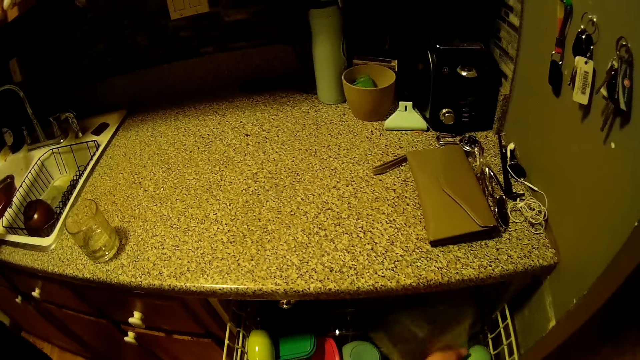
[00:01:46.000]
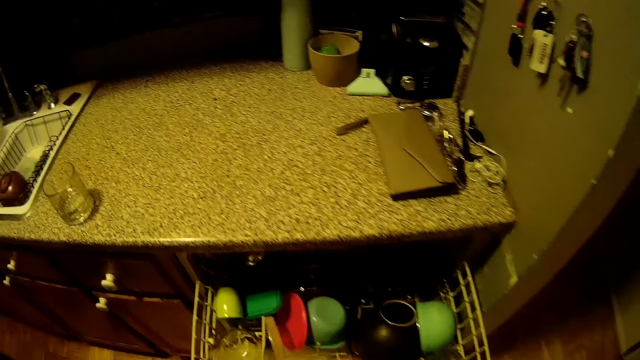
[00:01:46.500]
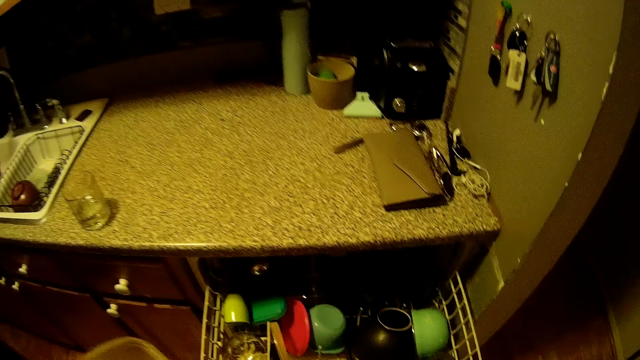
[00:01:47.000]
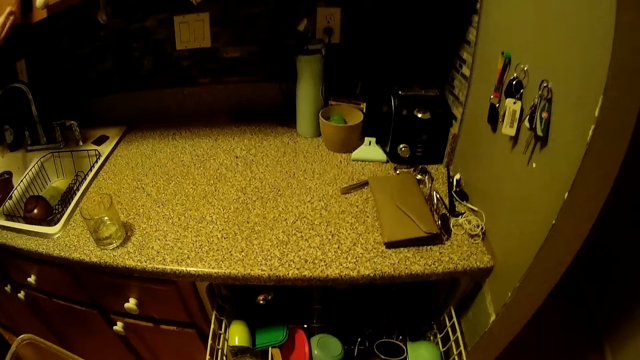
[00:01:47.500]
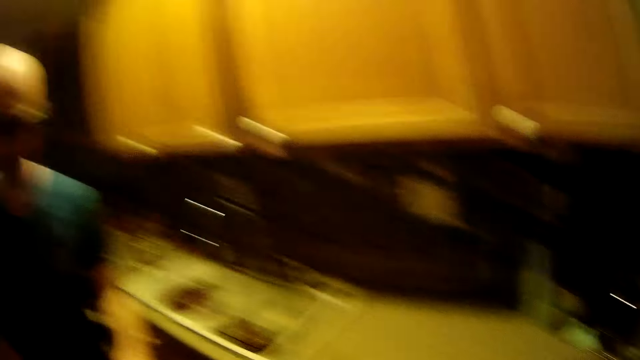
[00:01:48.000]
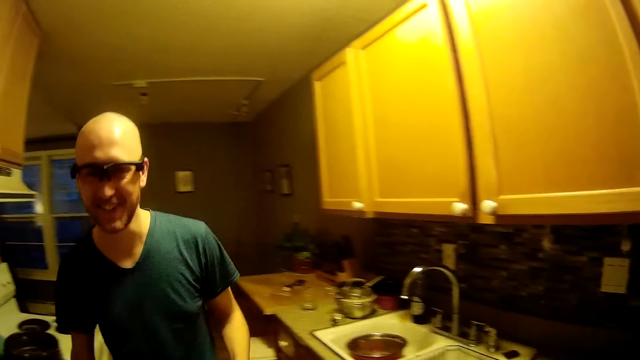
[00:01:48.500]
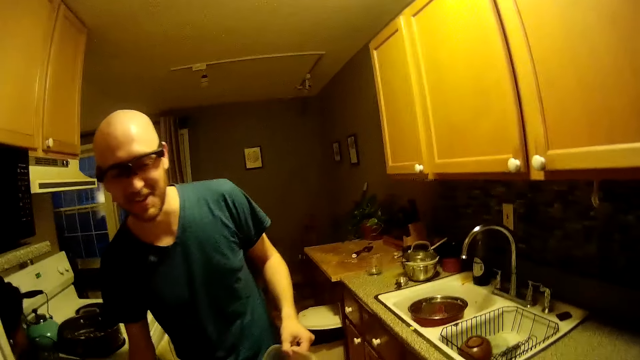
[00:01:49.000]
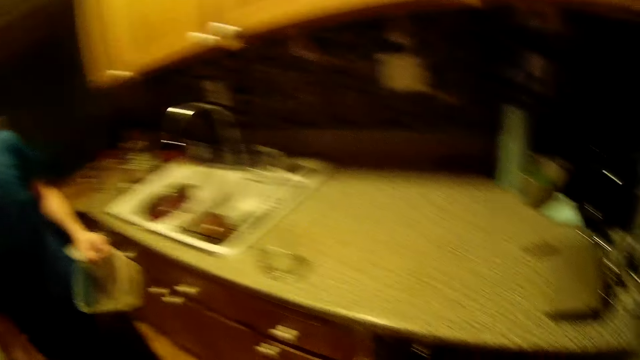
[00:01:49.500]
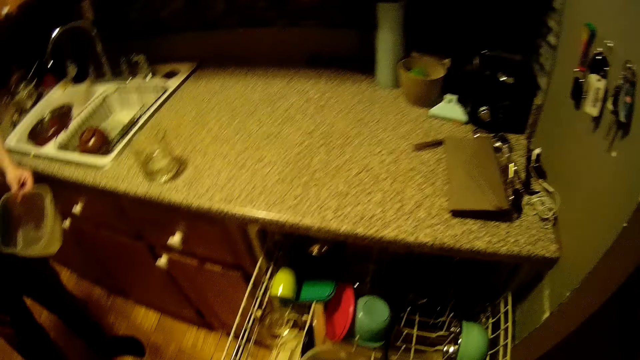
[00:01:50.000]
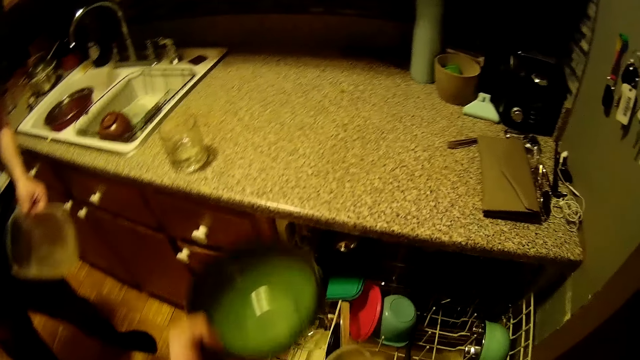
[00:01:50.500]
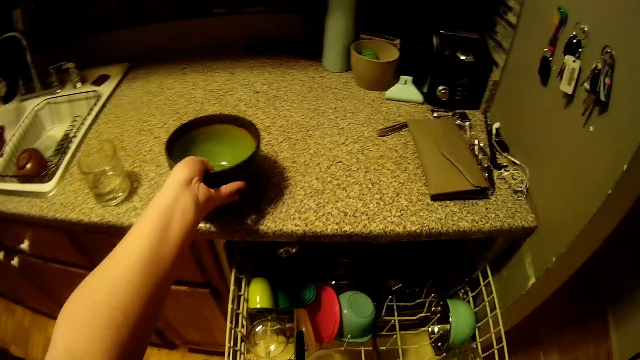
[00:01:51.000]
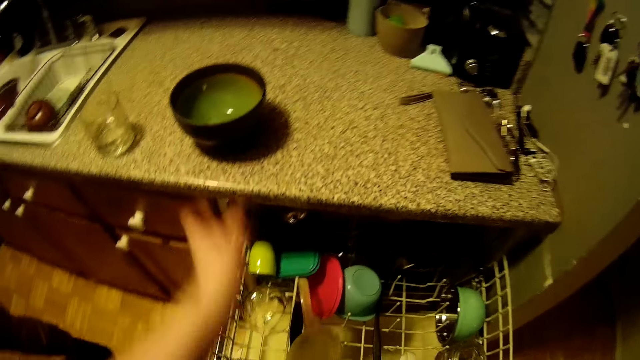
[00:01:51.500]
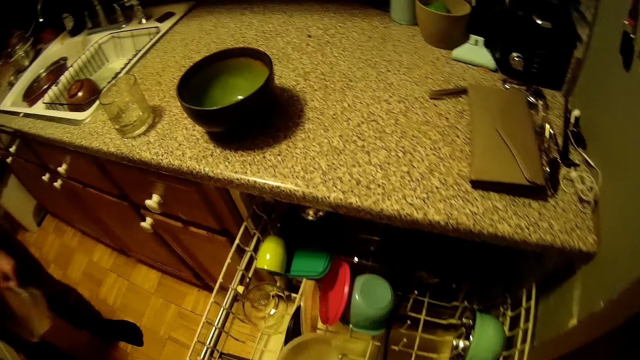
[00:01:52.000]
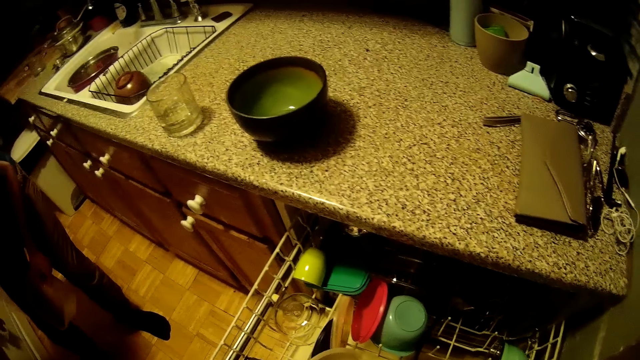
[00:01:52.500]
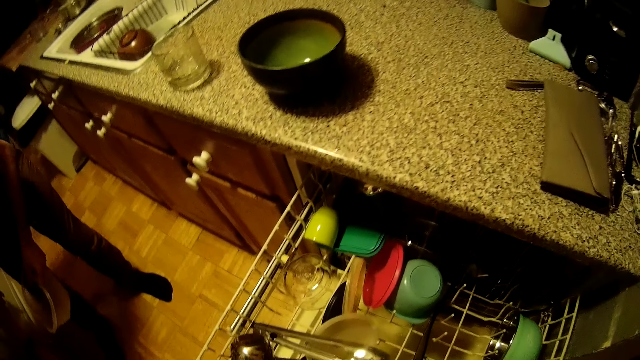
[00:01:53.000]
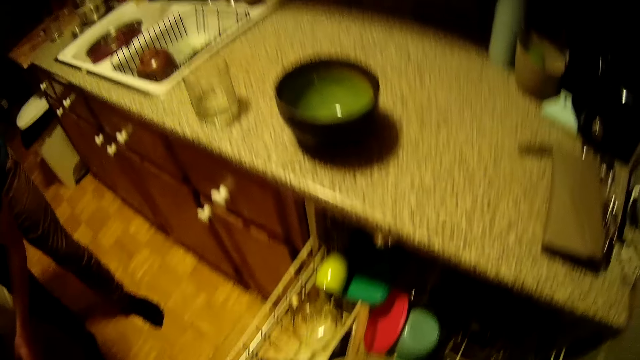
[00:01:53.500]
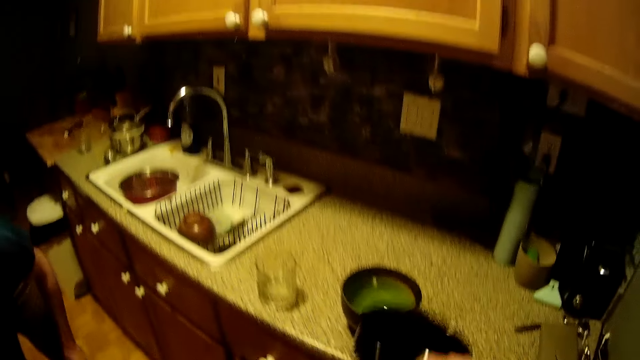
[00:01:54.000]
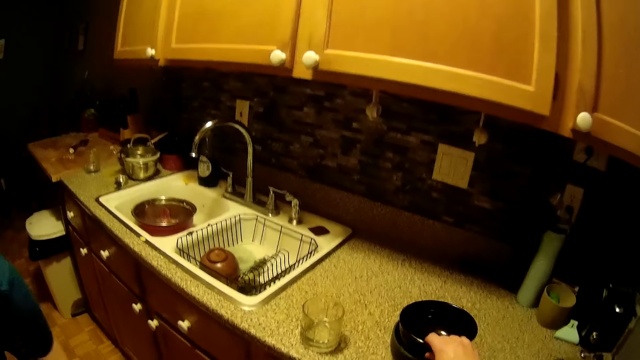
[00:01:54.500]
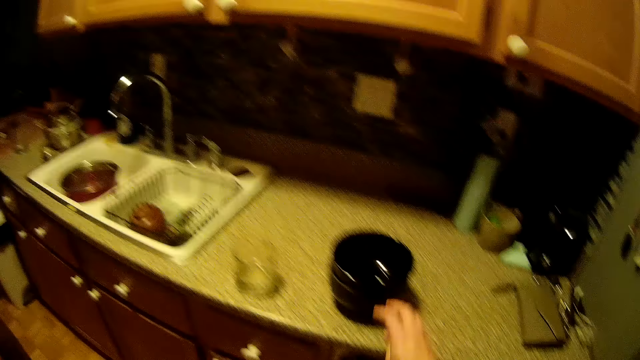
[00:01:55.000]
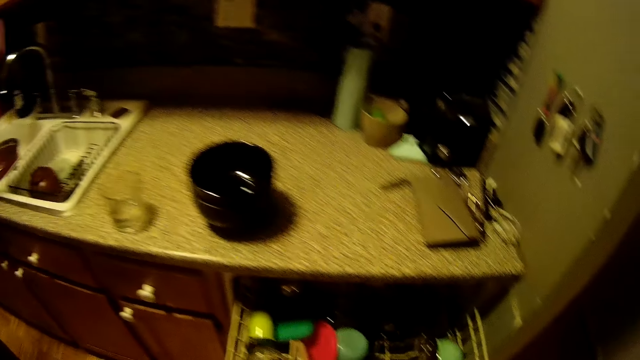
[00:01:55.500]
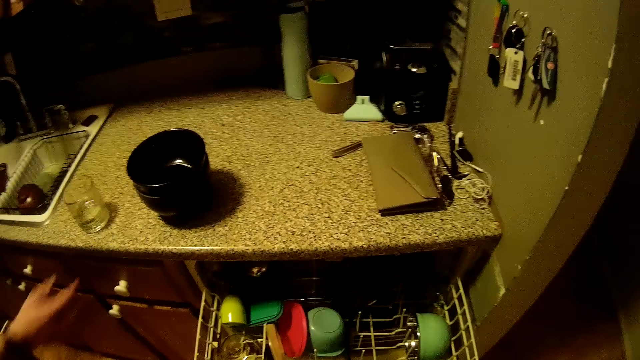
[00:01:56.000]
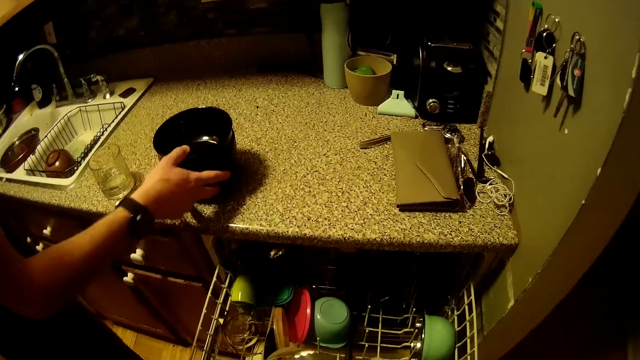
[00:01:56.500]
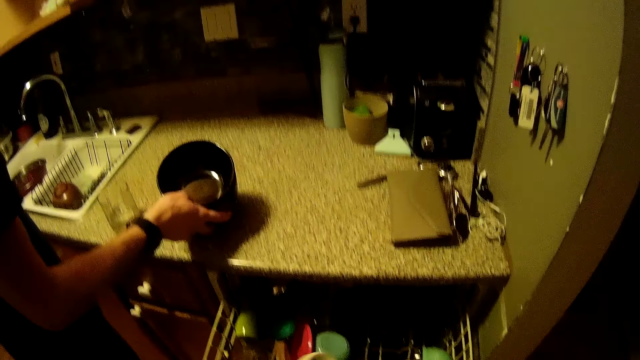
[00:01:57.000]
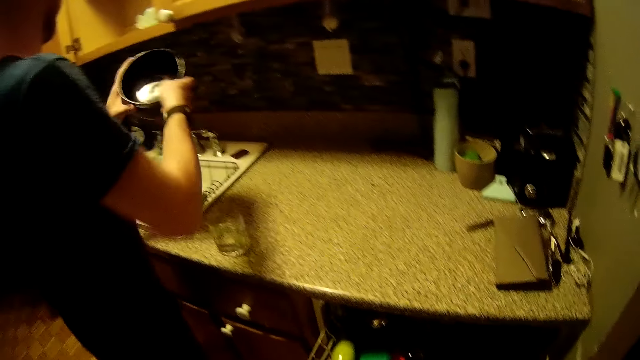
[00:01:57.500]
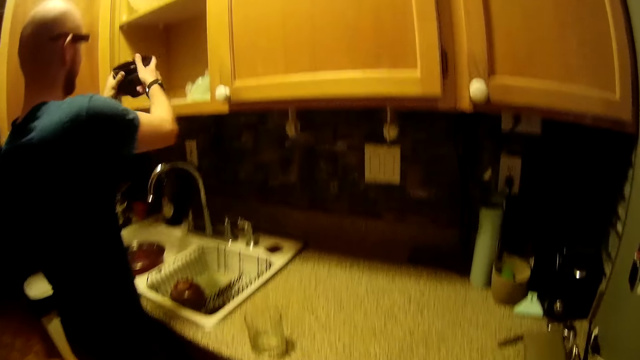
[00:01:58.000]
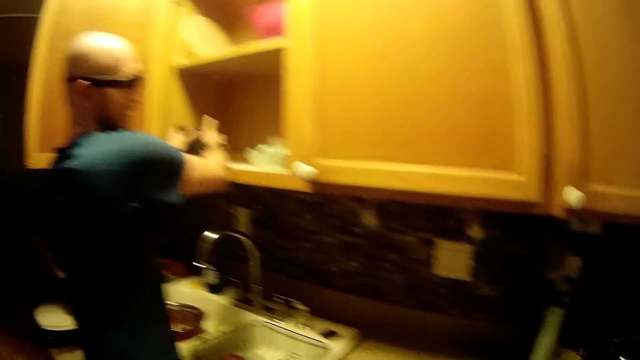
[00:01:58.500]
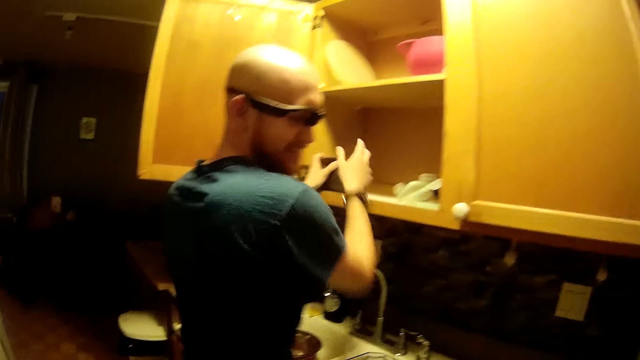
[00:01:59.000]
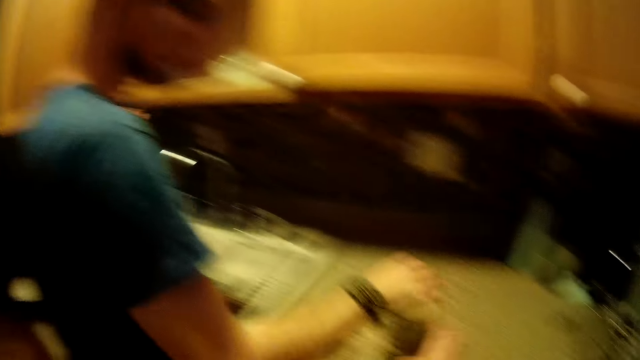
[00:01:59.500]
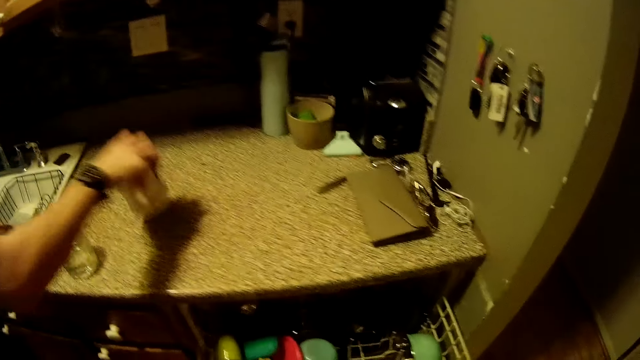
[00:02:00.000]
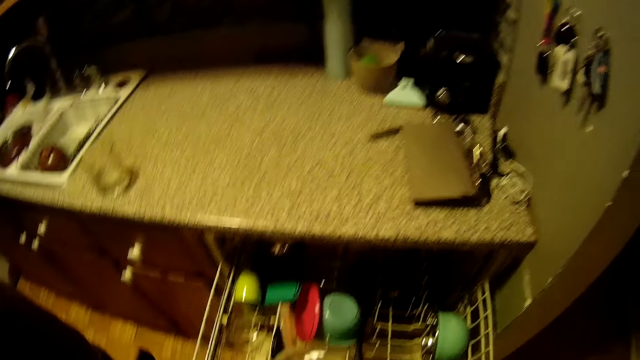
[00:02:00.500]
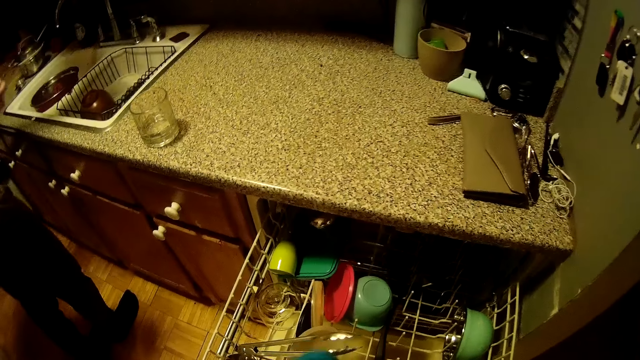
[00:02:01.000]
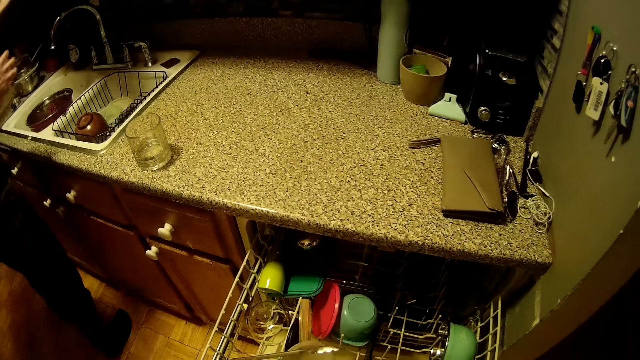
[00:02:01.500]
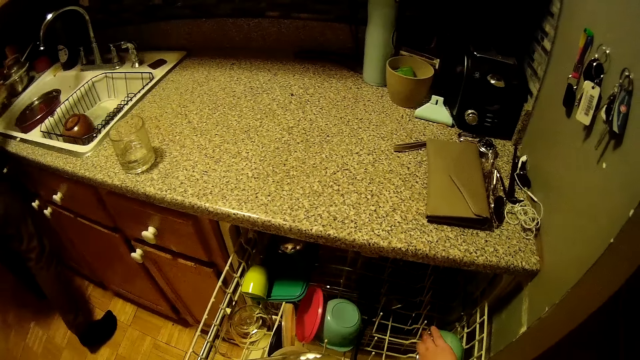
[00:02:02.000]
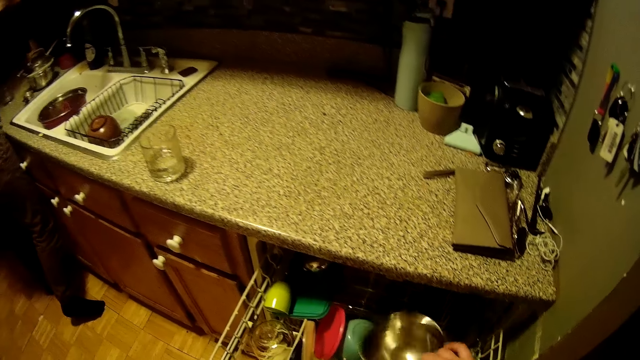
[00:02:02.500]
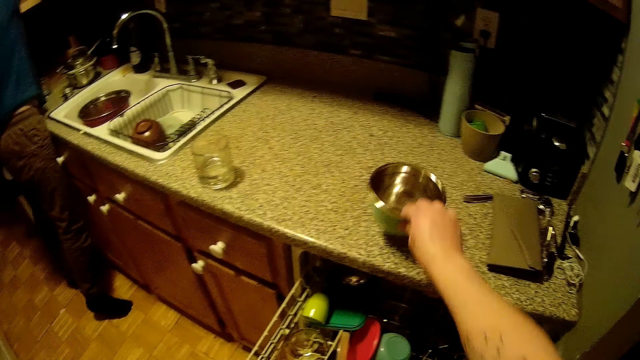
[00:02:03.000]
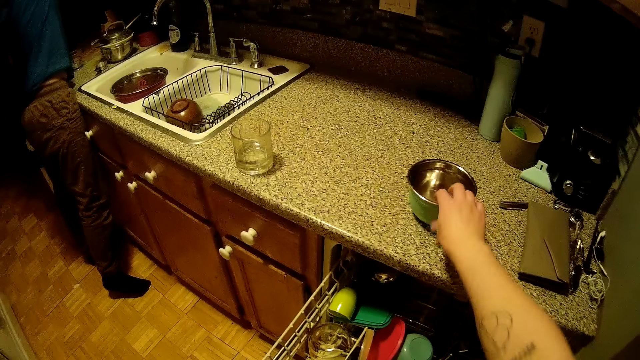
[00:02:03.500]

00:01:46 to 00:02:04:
The camera wearer picks up a plastic bowl from a shelf in the drawer with her right hand. She transfers the plastic bowl from her left hand to the man. The man receives the plastic bowl from the camera wearer with his left hand. The camera wearer places a bowl from the drawer's shelf on the kitchen slab with her left hand. She places a bowl from the drawer's shelf in the bowl on the kitchen slab with her right hand. The man picks up the bowls on the kitchen slab with his right hand. The man places the bowls in a cabinet with both hands. The camera wearer talks with the man. The man picks up a mug on the kitchen slab with his right hand. The camera wearer places a bowl from the drawer's shelf on the kitchen slab with her right hand.
